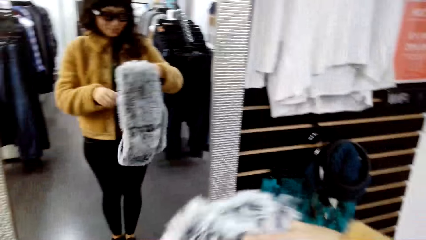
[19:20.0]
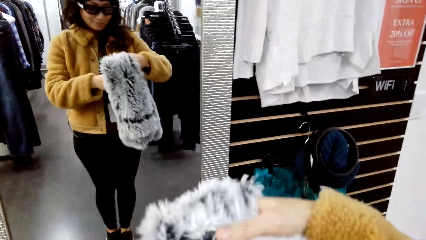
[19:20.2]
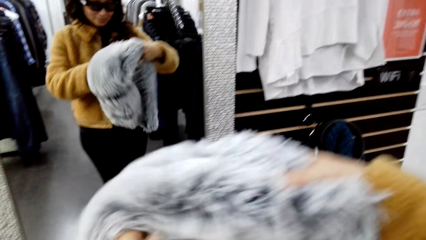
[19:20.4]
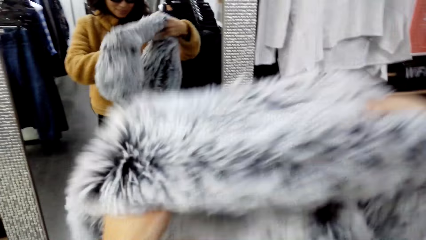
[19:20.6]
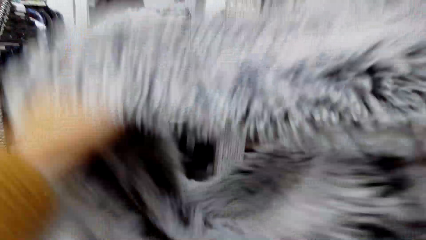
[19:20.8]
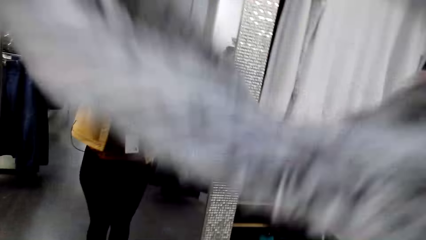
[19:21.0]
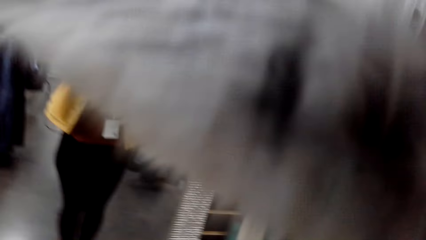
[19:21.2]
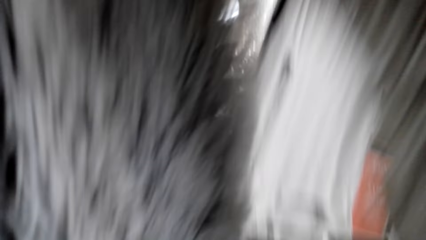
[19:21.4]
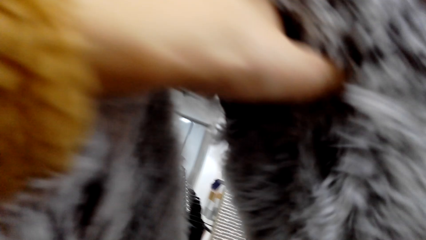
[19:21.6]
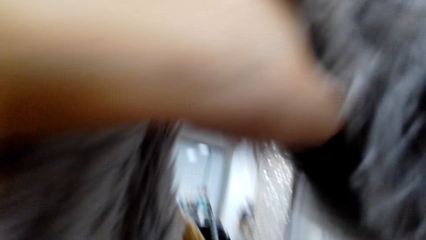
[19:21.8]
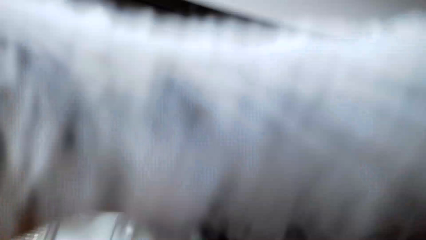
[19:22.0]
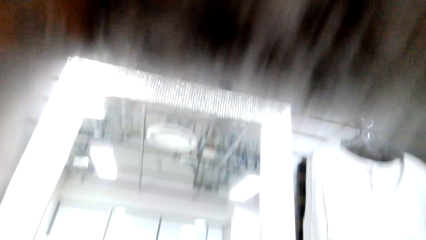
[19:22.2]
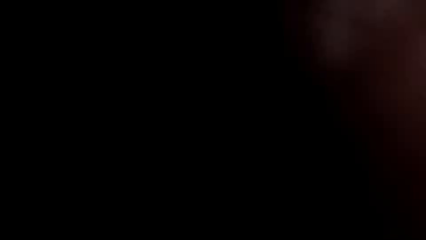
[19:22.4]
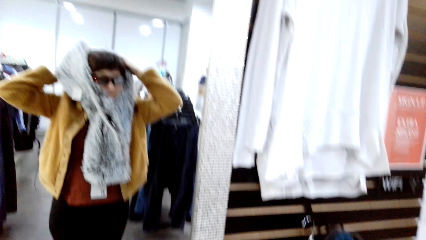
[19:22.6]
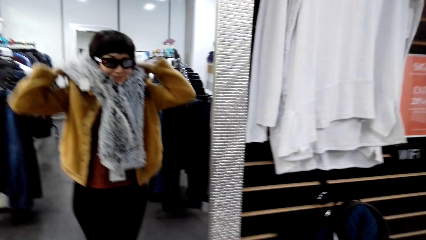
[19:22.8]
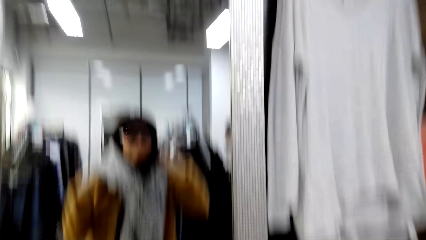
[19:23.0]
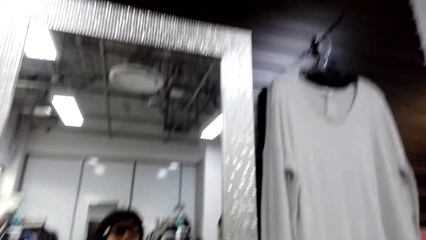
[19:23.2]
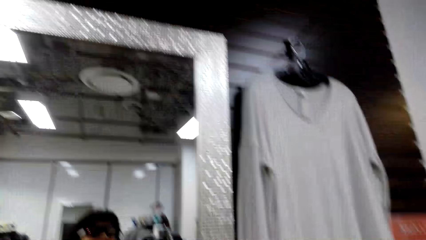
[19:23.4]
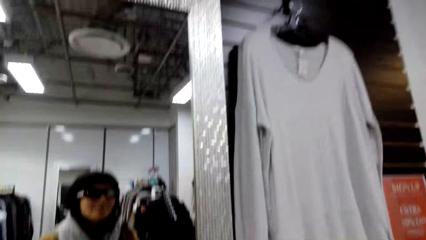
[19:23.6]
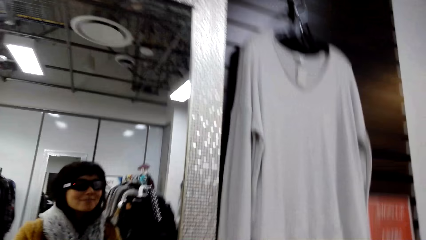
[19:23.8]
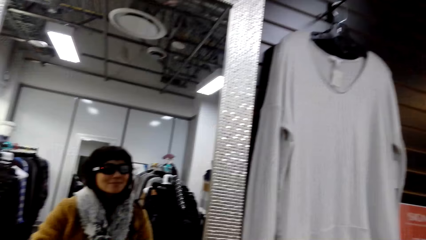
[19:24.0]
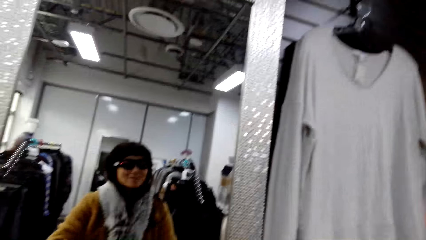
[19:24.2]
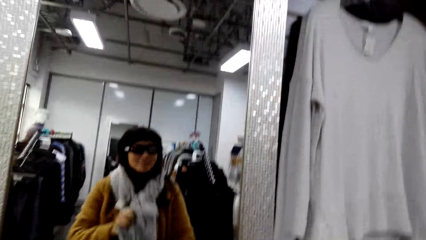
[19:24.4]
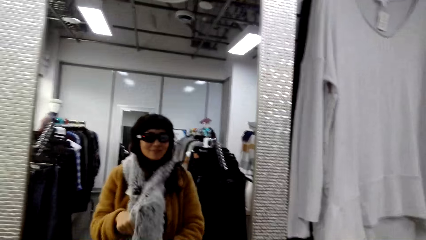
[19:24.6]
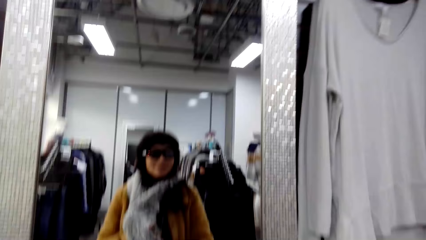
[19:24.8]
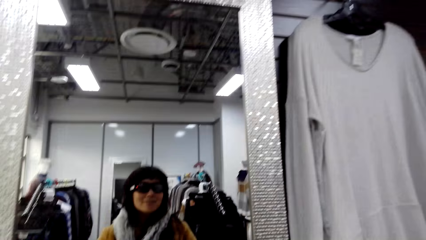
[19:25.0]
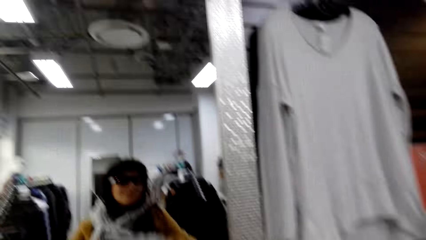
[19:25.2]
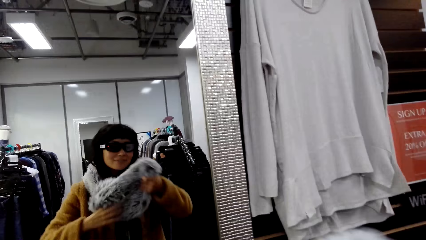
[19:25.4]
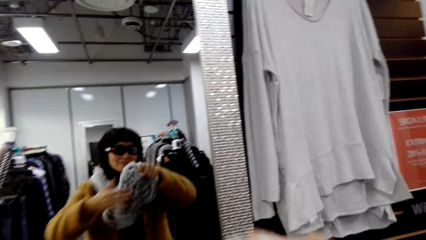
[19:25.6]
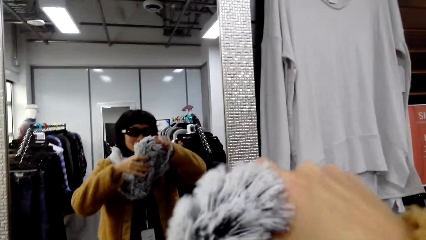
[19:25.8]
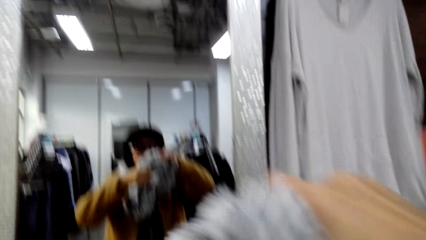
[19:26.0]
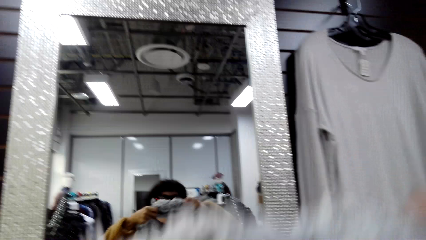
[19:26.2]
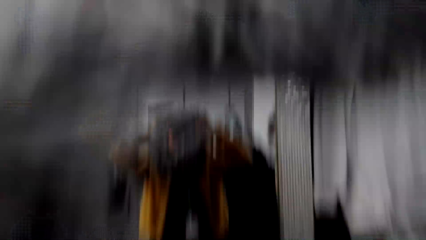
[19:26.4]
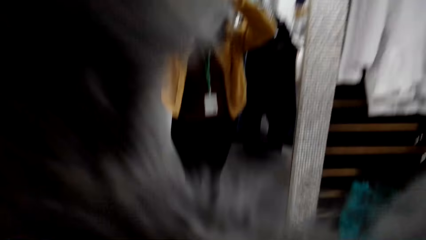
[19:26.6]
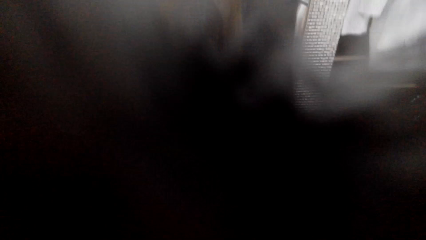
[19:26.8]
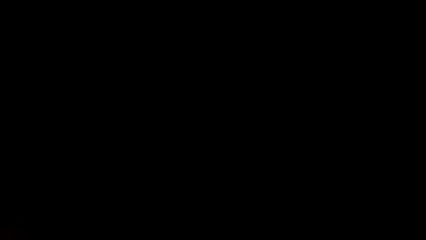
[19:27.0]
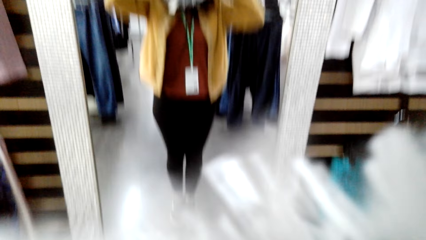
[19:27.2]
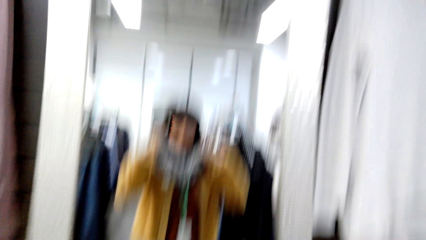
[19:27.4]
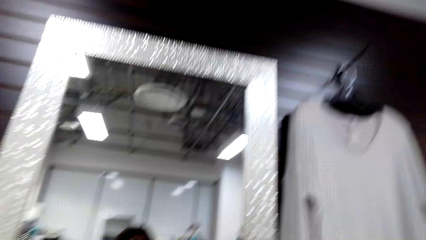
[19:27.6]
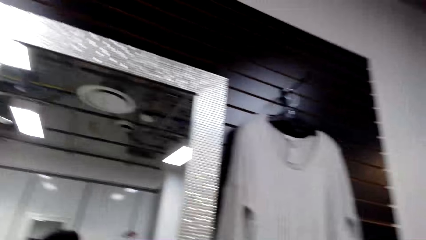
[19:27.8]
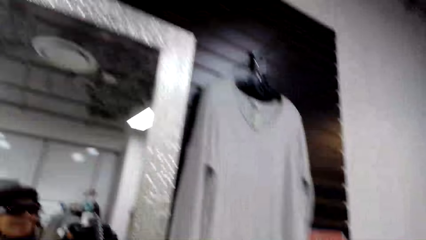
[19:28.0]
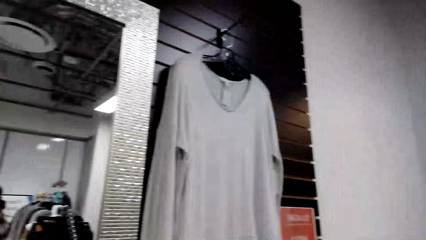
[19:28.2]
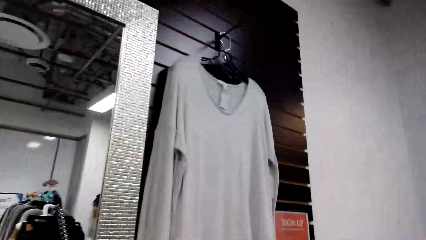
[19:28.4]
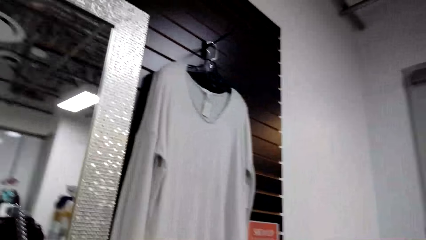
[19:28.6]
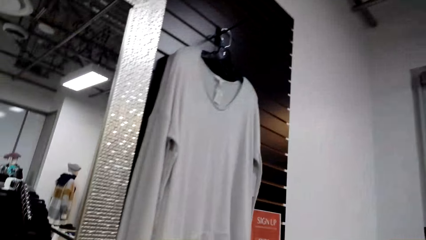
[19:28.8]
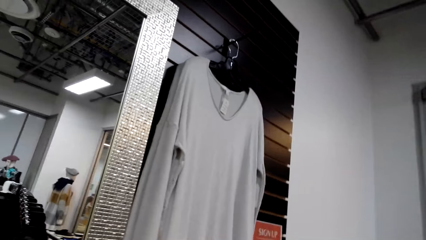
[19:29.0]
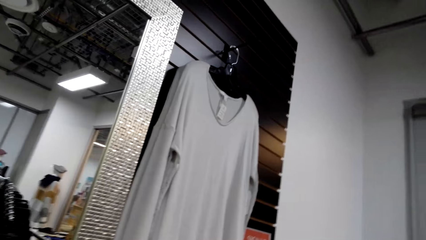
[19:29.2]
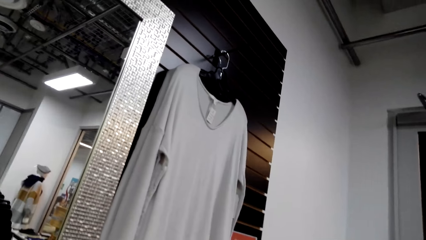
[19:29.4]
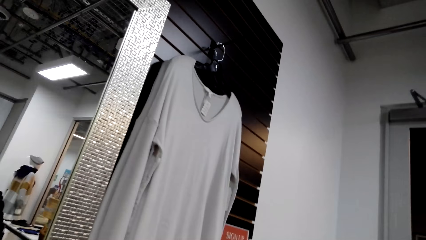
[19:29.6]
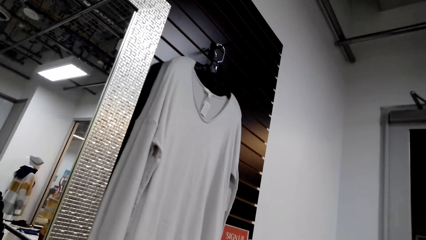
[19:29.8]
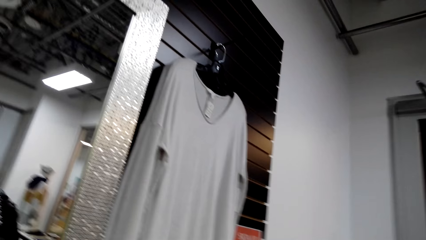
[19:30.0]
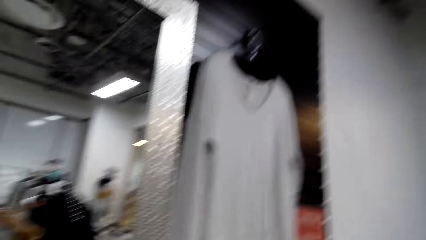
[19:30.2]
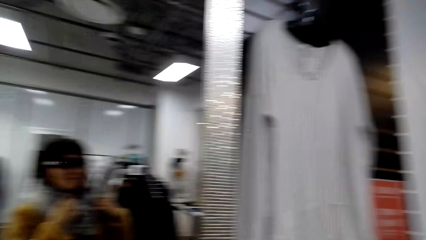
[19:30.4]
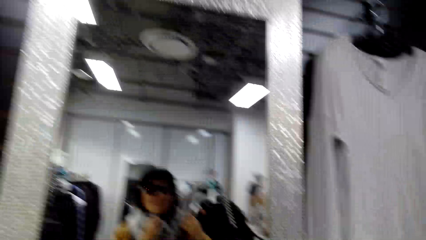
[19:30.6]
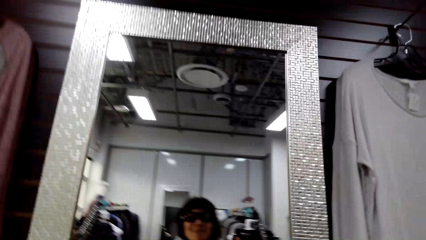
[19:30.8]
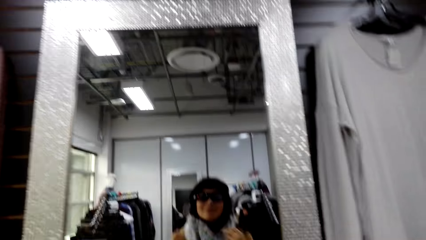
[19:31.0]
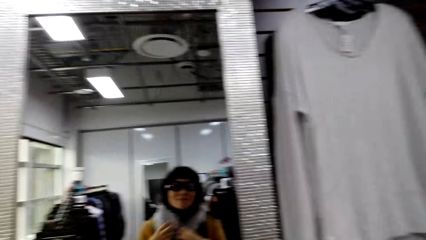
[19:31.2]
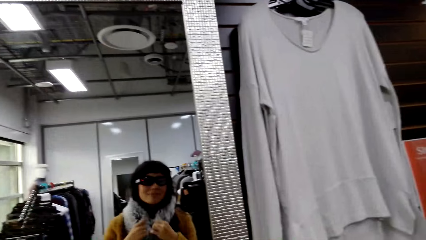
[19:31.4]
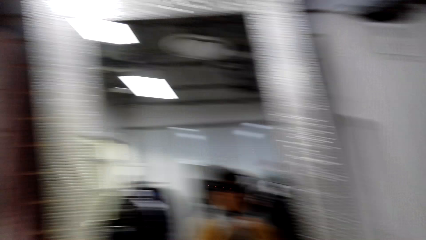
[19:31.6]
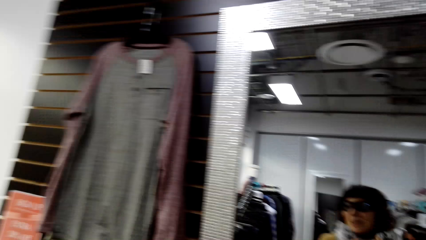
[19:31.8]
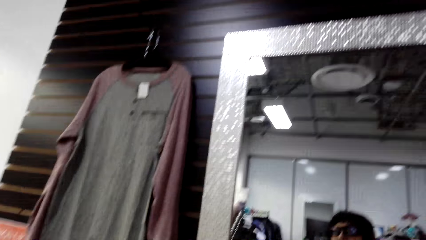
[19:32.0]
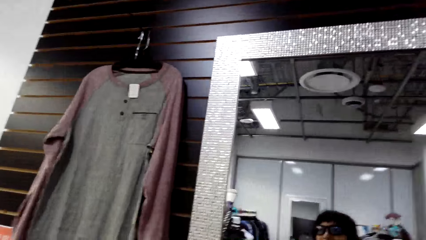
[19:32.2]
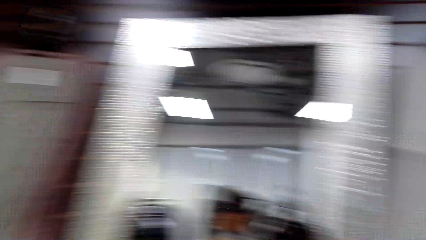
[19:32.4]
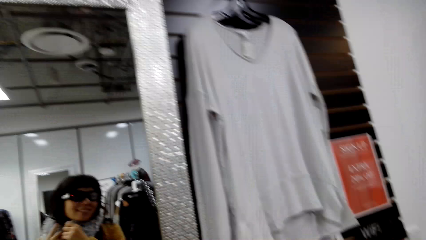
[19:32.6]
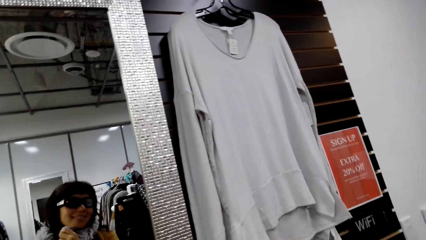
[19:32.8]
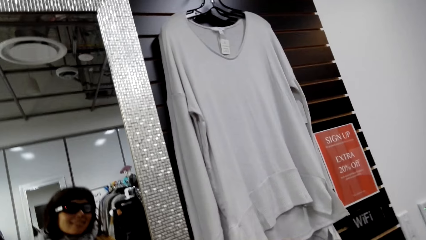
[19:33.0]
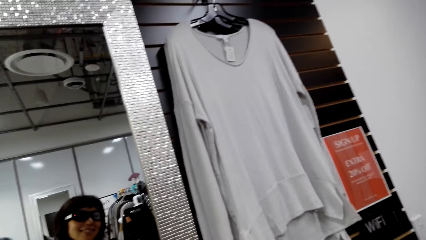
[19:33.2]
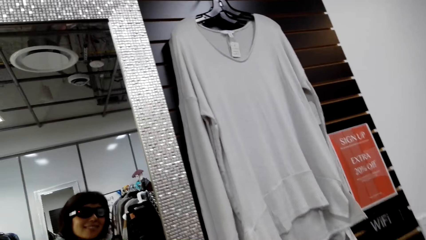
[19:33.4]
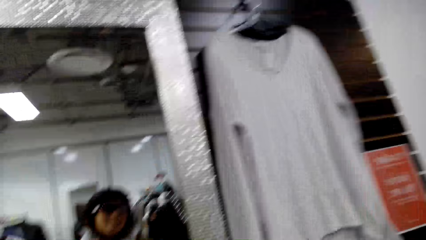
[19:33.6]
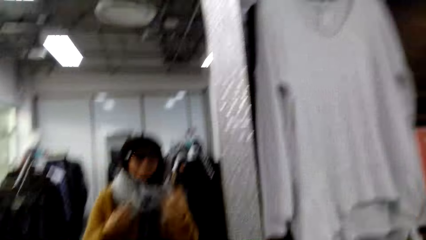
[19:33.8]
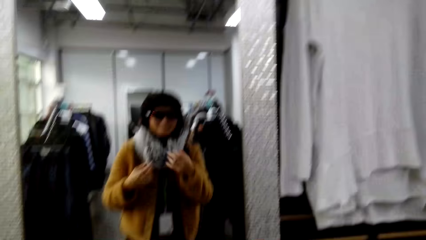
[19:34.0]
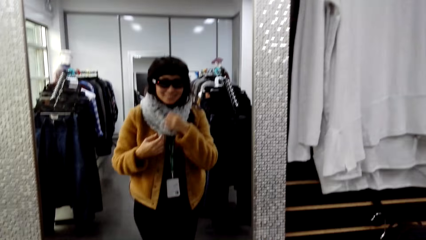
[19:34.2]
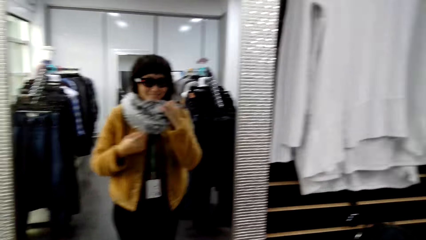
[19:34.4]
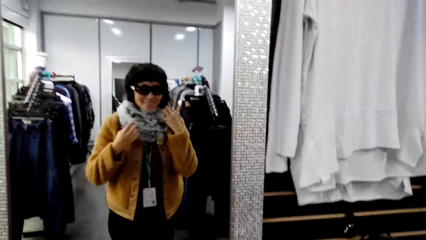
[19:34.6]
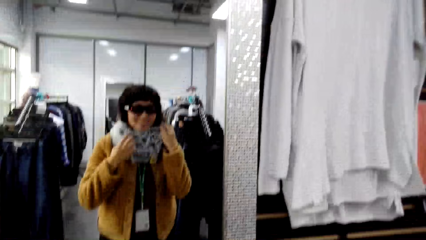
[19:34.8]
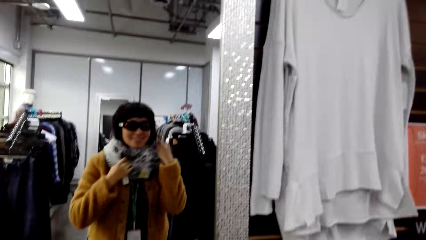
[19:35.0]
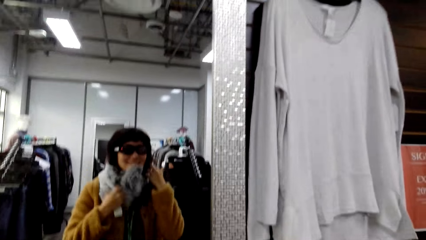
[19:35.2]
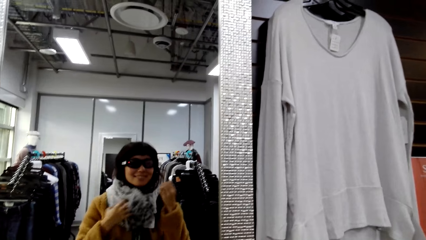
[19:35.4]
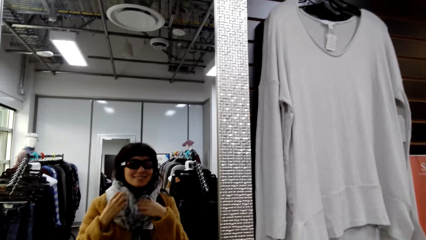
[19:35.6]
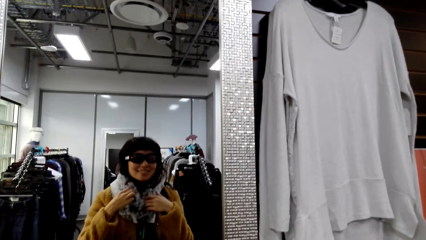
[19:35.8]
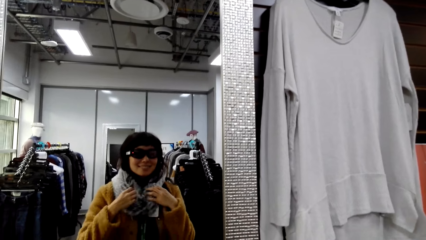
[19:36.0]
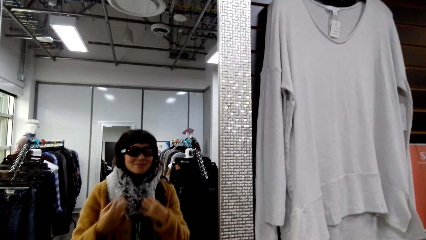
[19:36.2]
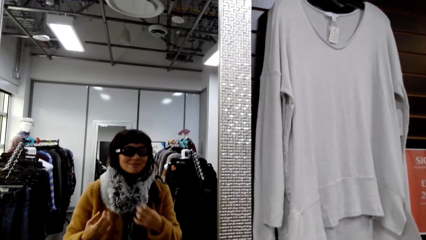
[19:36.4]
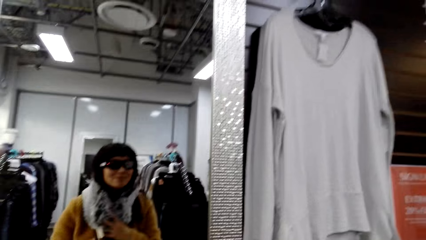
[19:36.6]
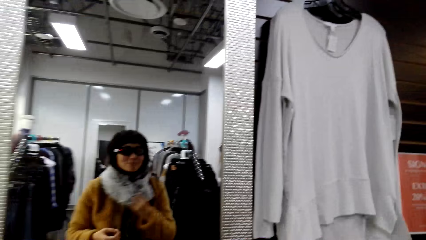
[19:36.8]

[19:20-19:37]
The camera wearer wears the scarf around her neck. She looks at herself in the mirror. She wears the scarf around her neck. She stares at the wall. She looks at herself in the mirror.
